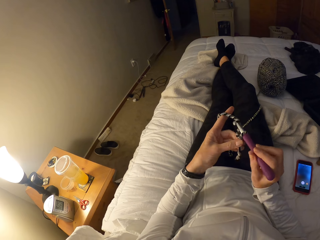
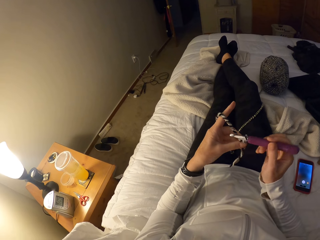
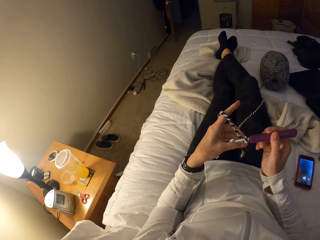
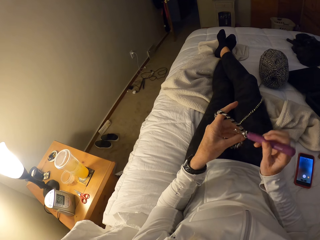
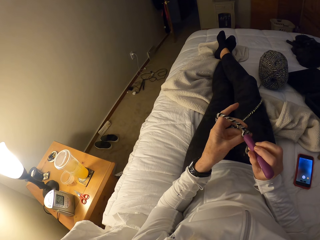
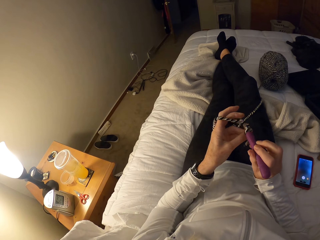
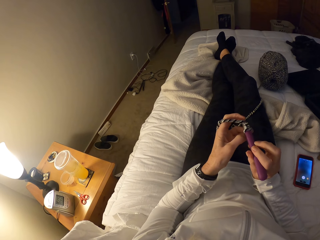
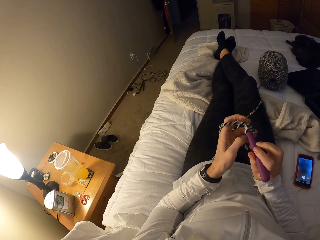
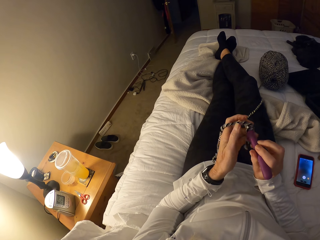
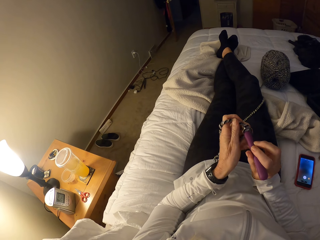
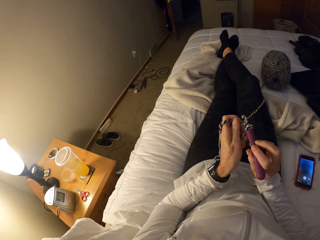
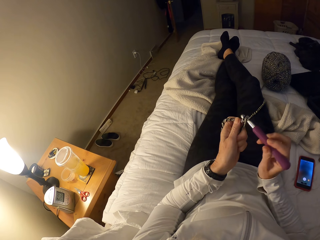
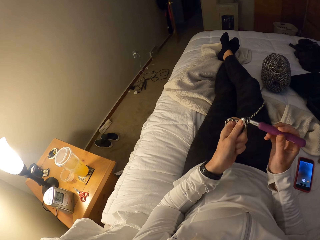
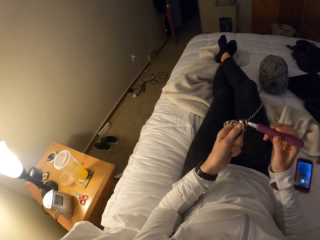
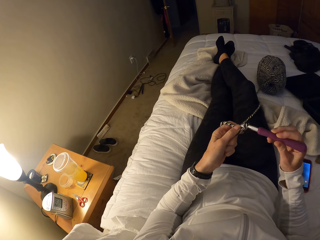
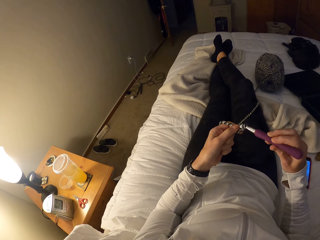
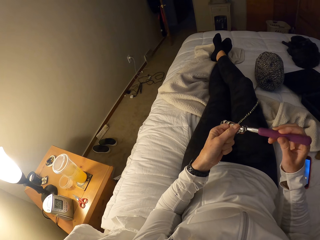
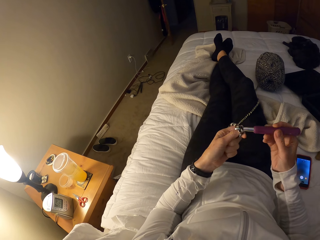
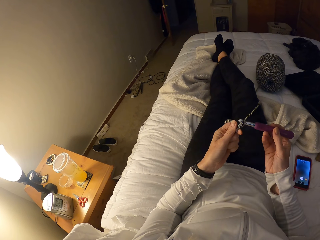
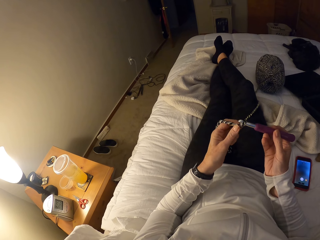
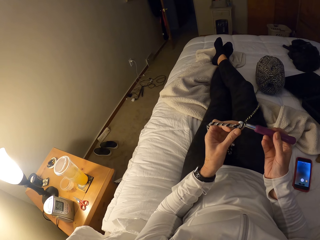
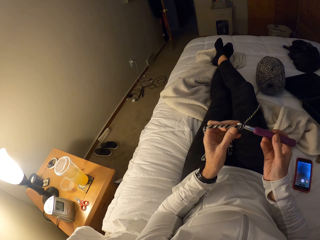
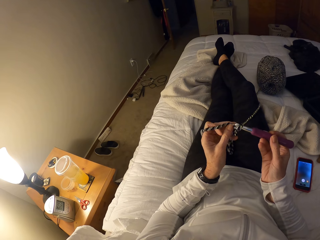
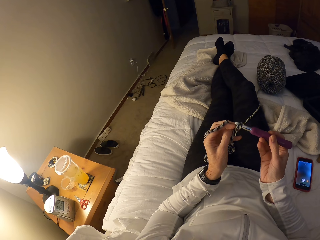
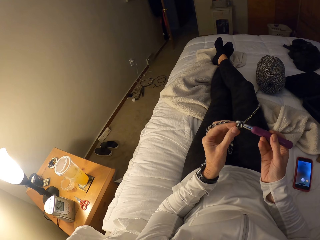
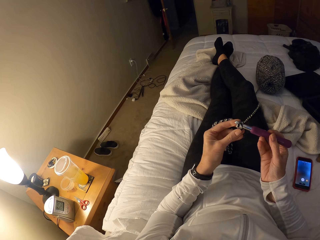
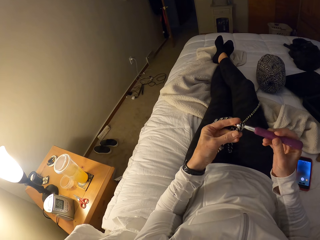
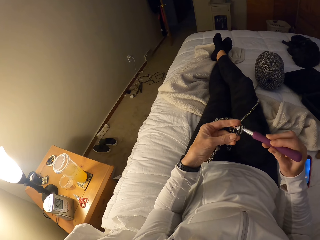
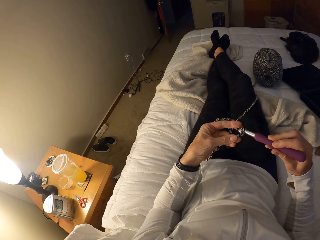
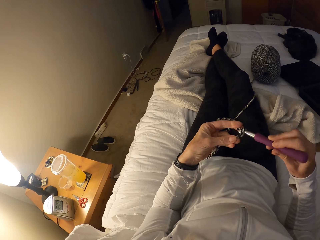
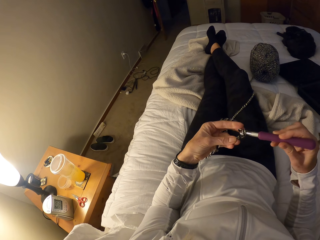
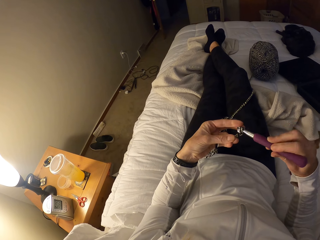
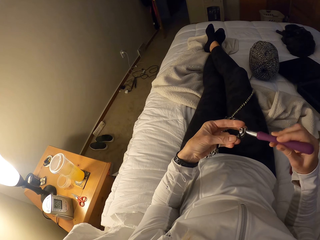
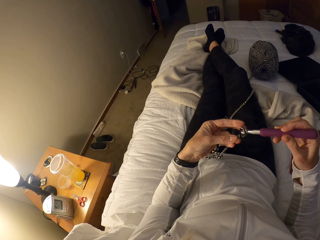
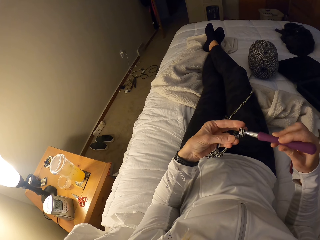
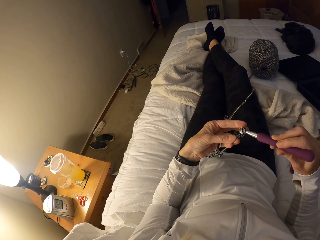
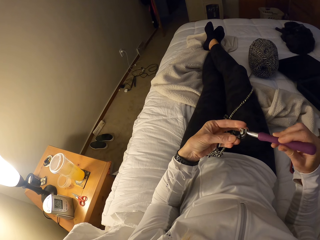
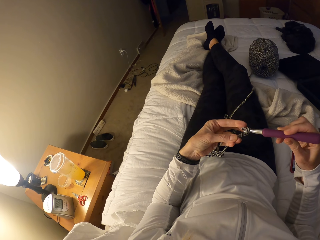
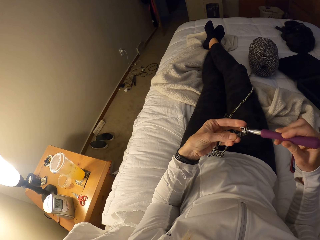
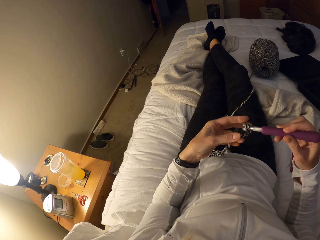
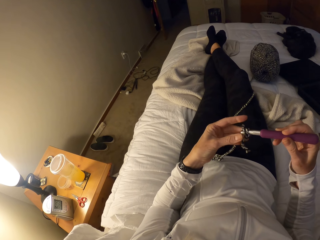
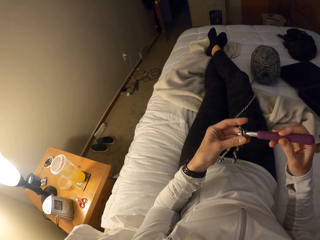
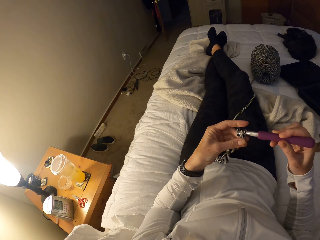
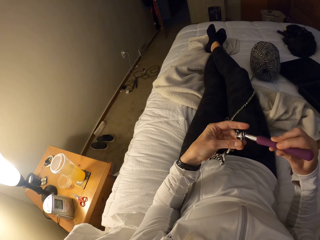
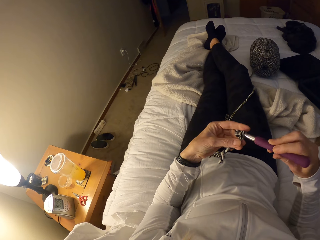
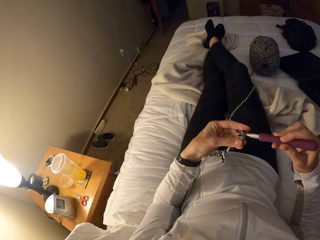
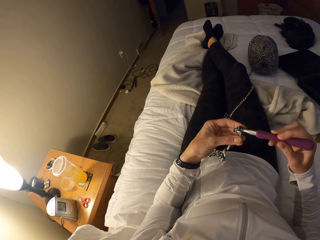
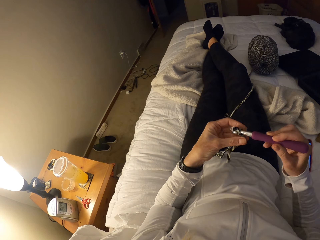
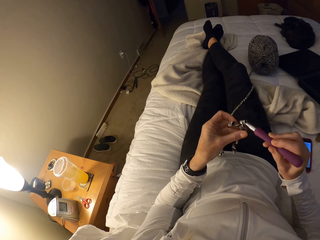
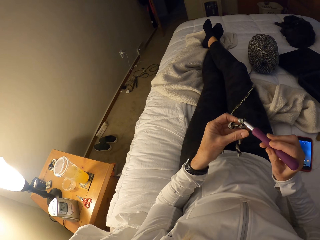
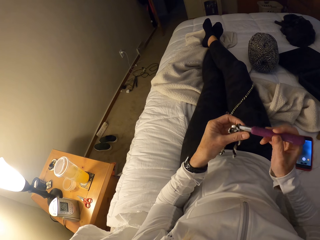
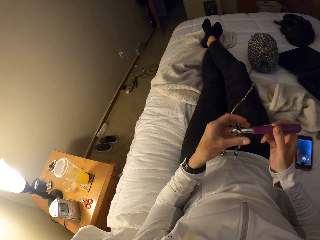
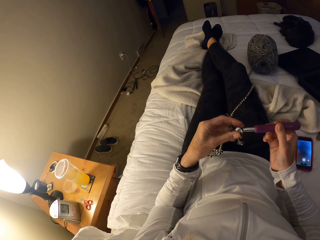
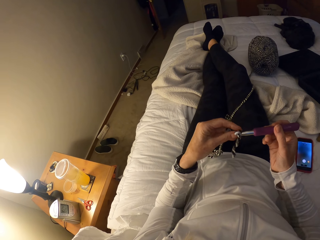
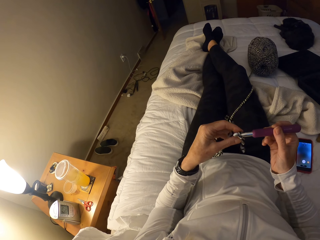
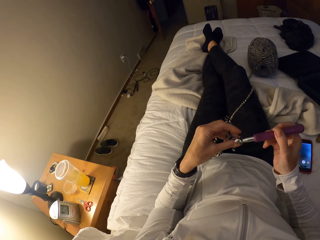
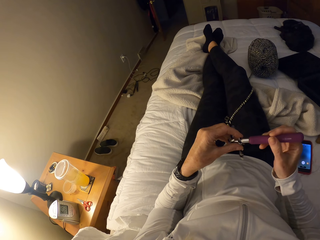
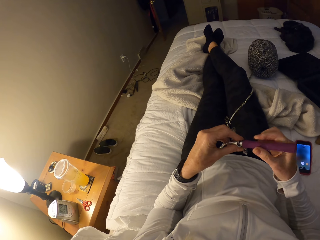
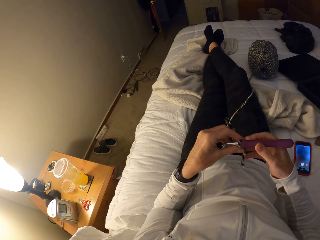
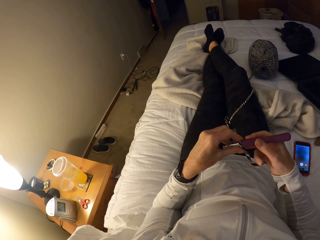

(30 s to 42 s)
The camera wearer tries crocheting the yarn with the crochet hook into a crochet cloth.

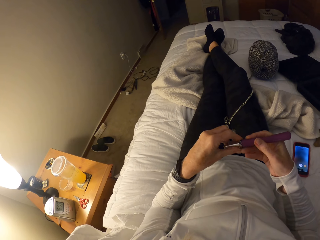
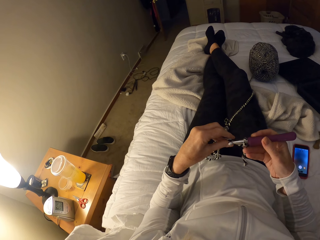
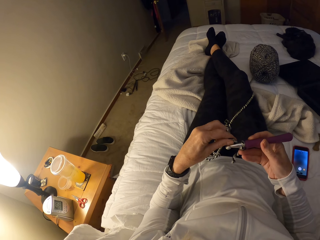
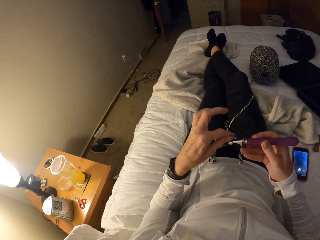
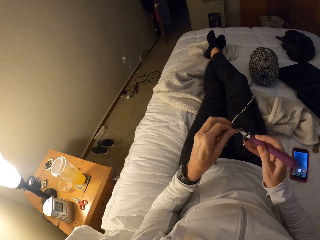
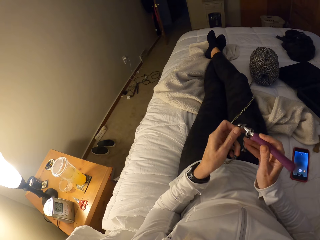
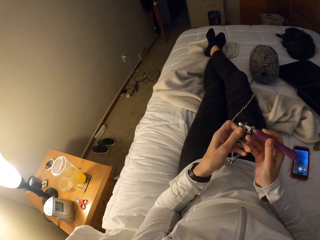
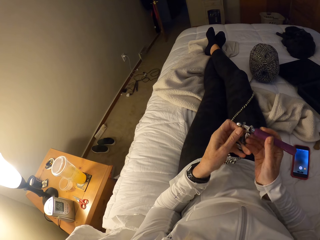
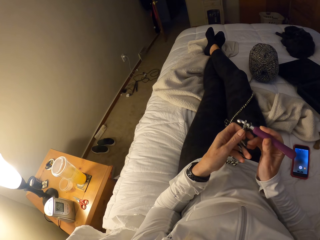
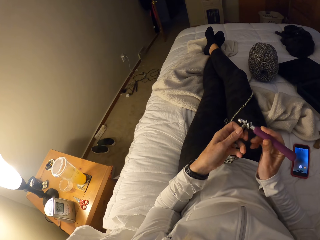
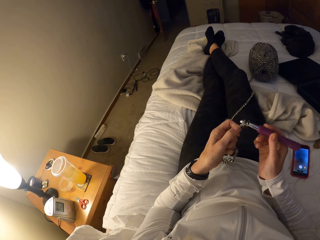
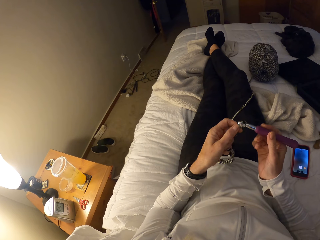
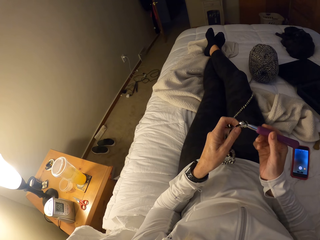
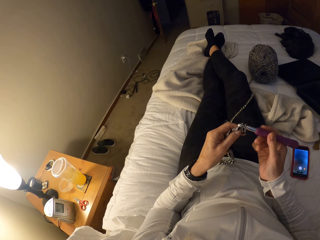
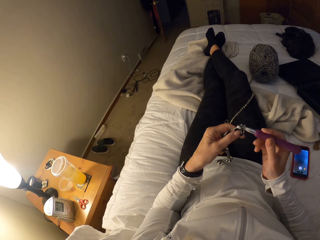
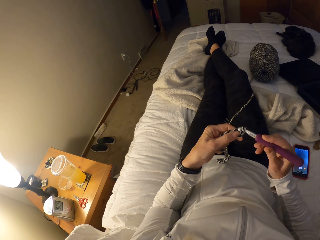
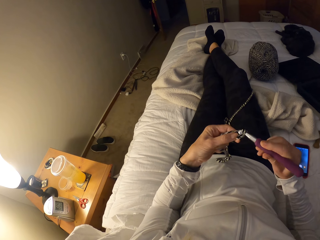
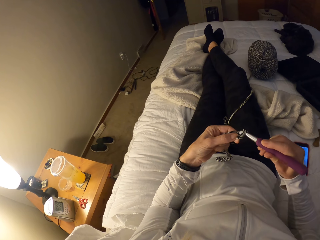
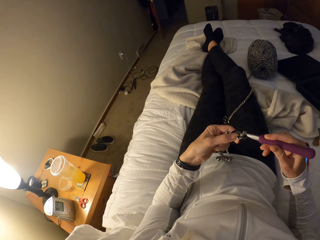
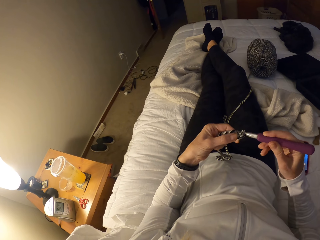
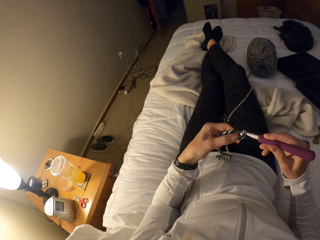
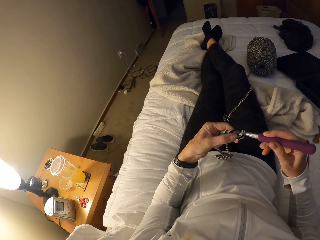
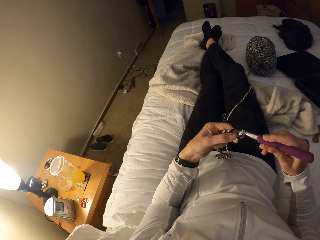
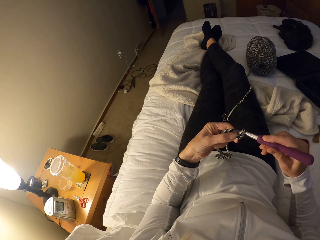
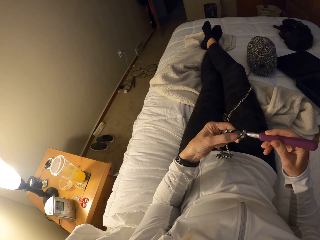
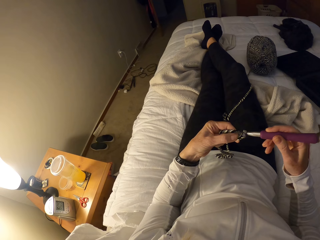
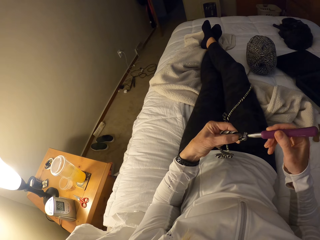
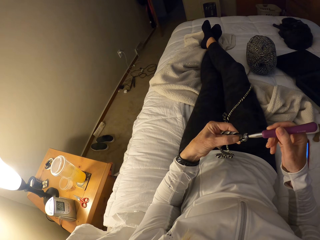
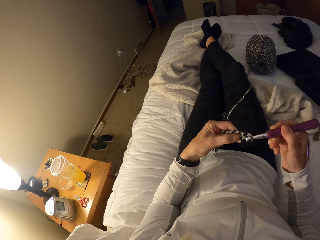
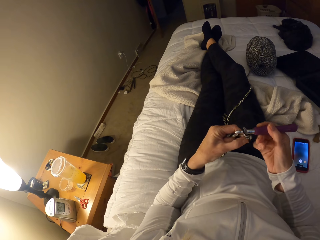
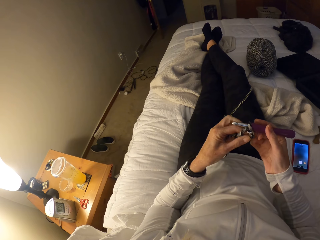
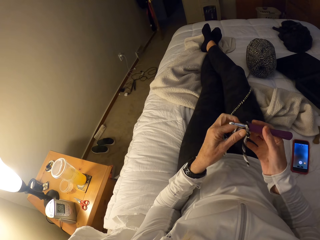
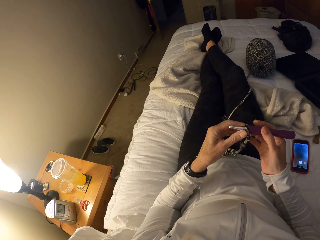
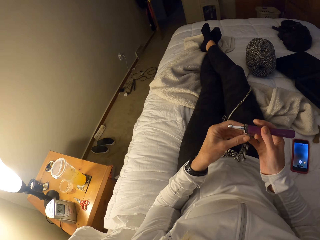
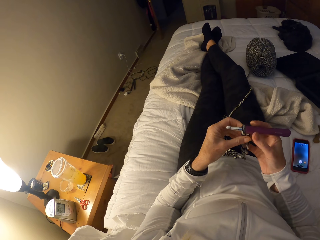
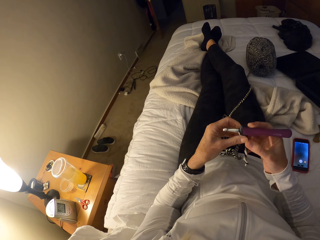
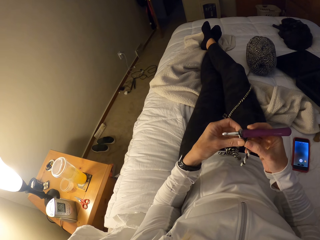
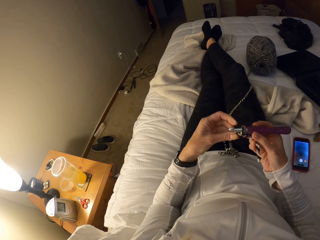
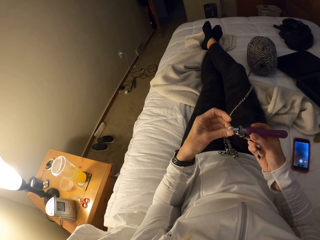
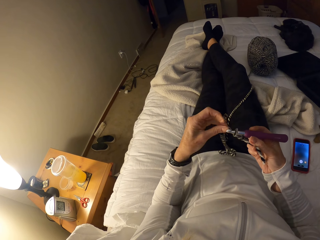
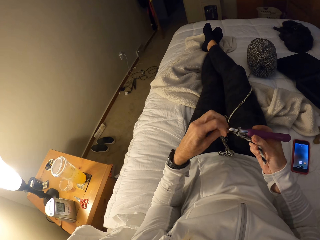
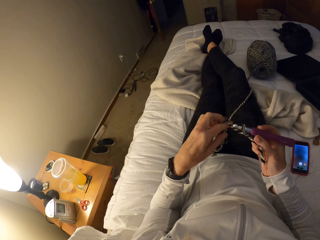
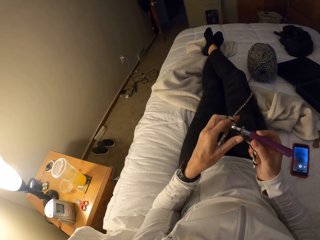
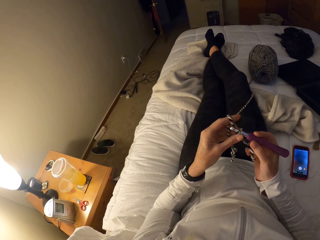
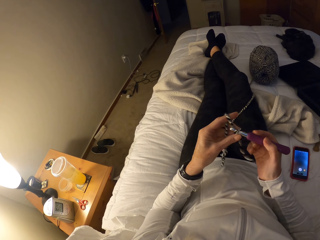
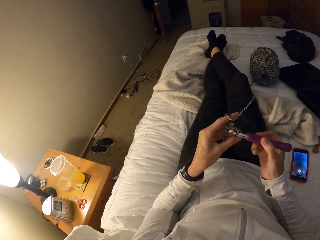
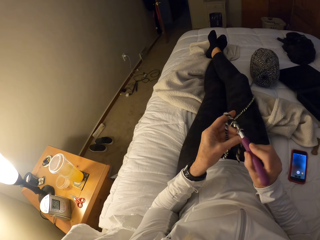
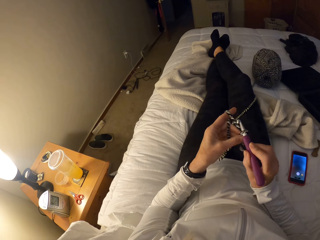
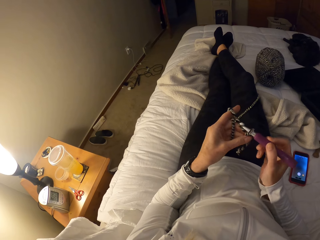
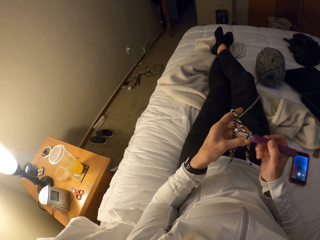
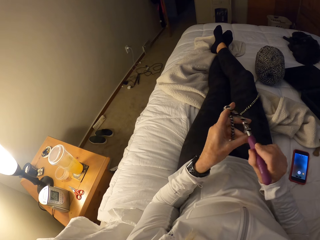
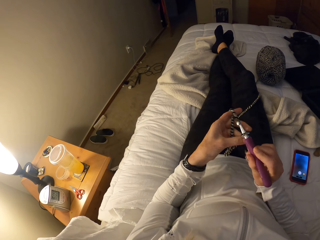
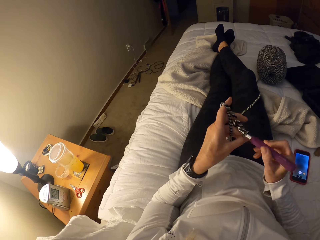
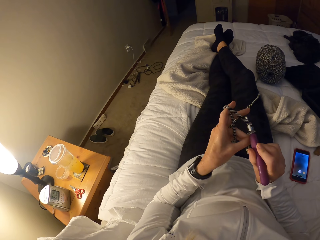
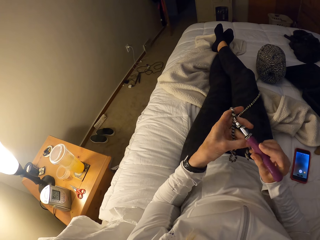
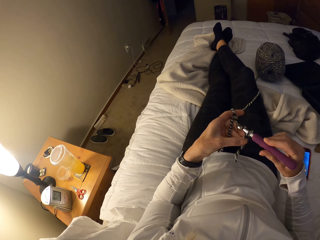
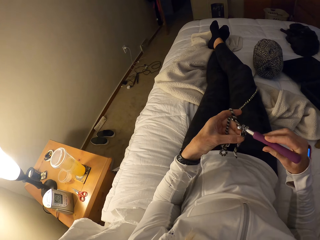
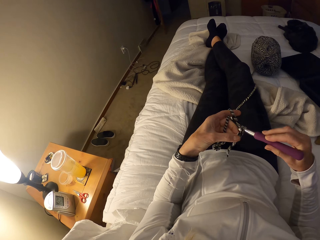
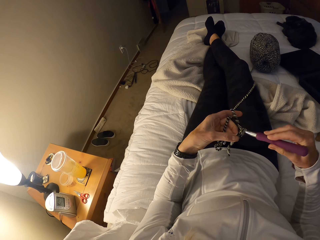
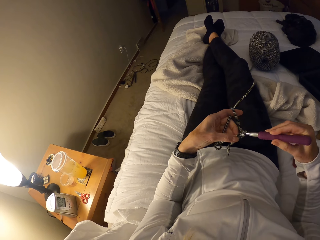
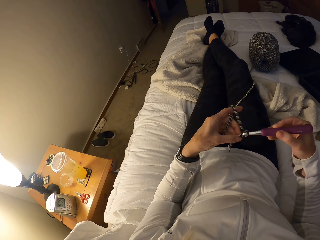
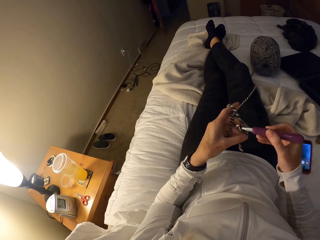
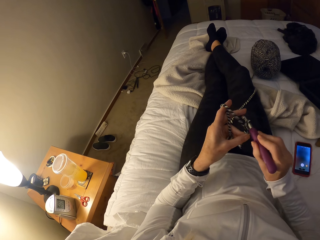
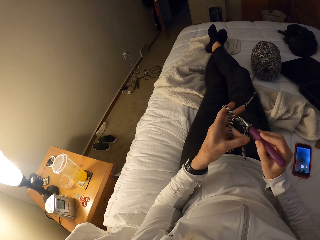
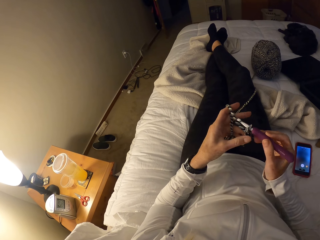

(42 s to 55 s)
The camera wearer tightens the yarn around the crochet hook. They crochet the yarn with the crochet hook.
